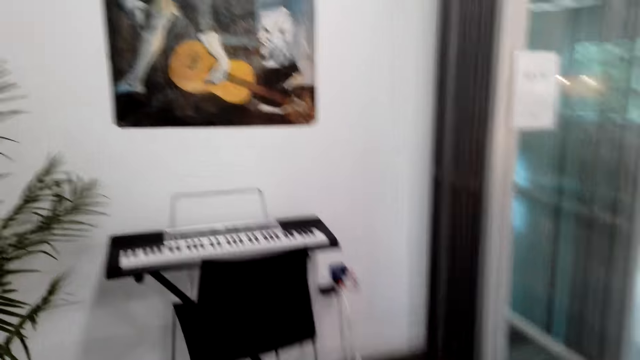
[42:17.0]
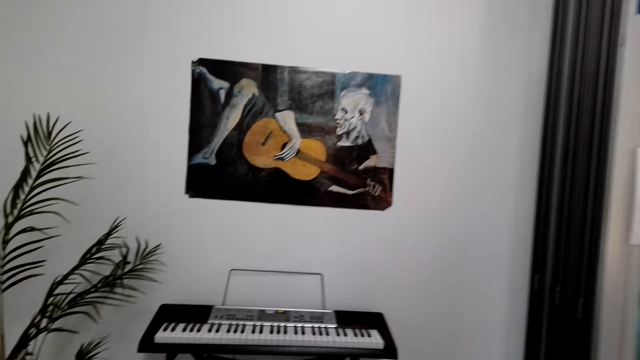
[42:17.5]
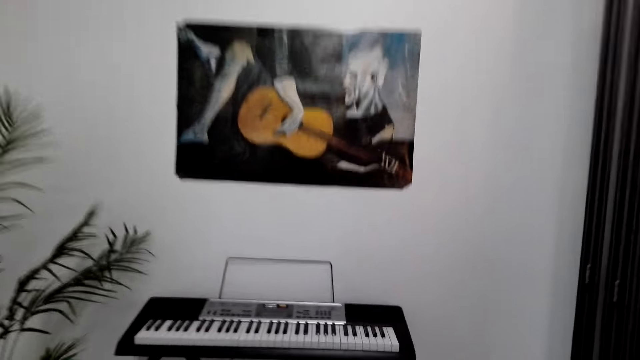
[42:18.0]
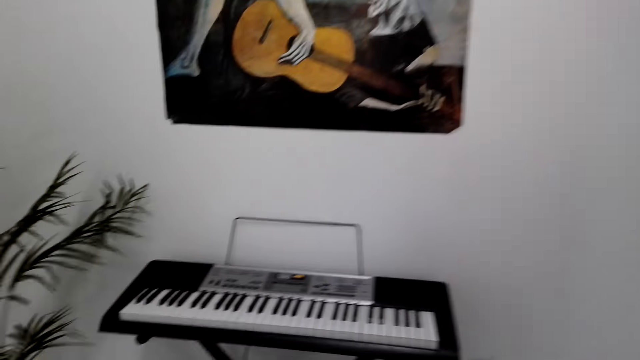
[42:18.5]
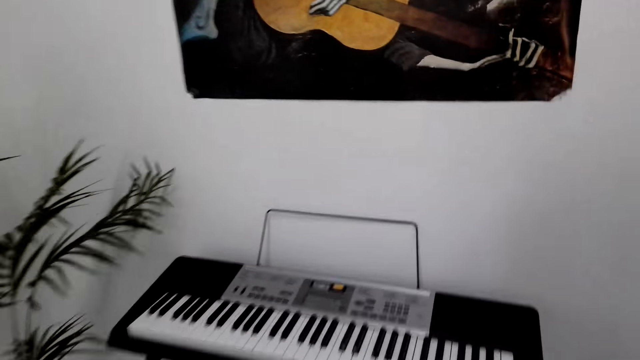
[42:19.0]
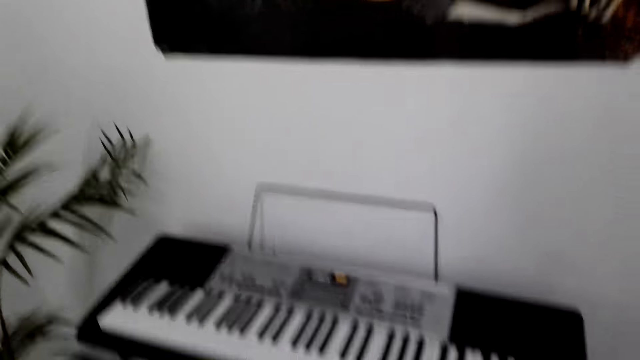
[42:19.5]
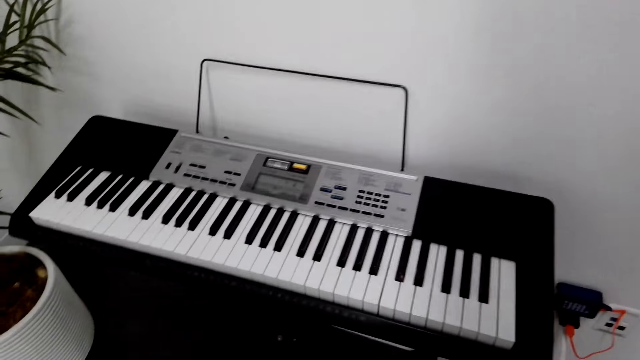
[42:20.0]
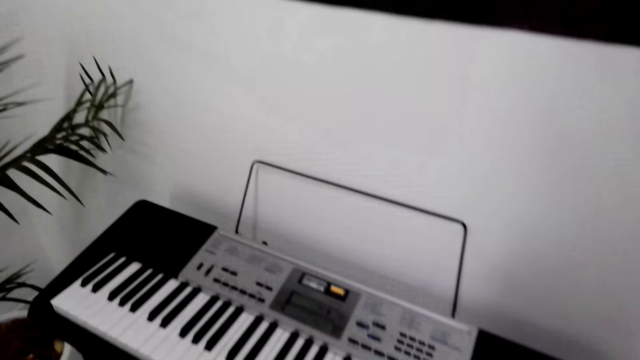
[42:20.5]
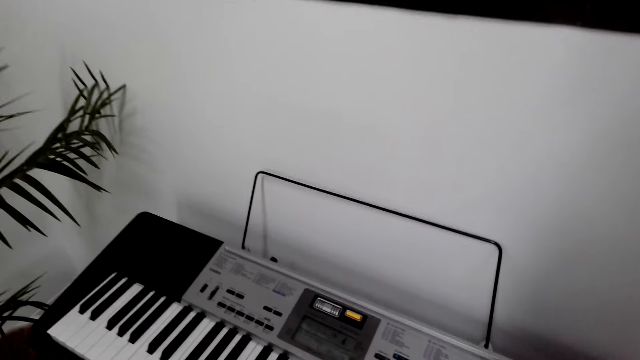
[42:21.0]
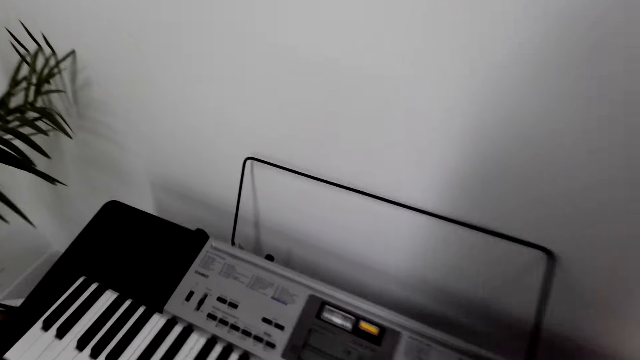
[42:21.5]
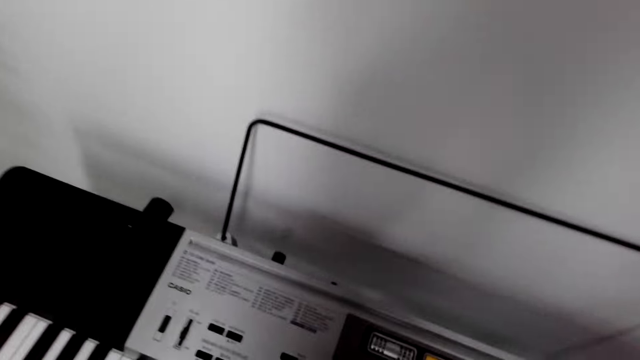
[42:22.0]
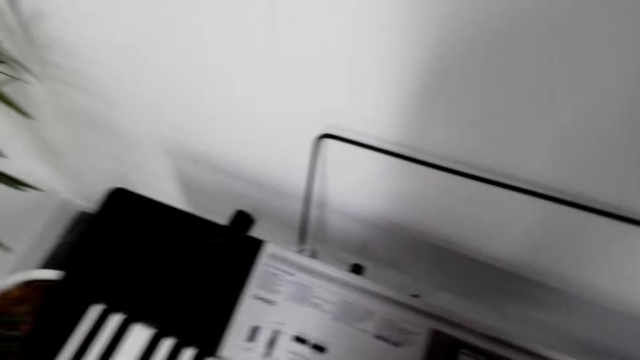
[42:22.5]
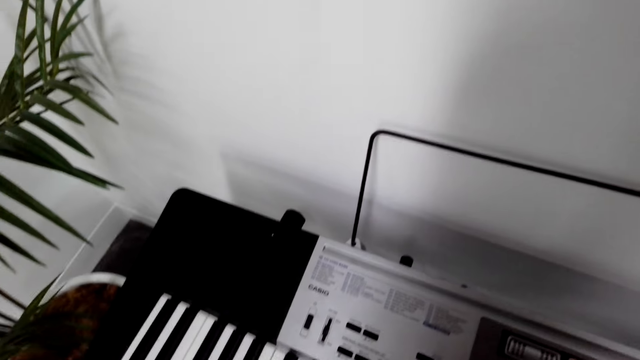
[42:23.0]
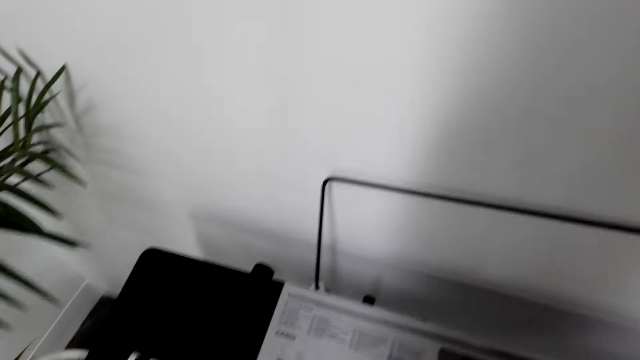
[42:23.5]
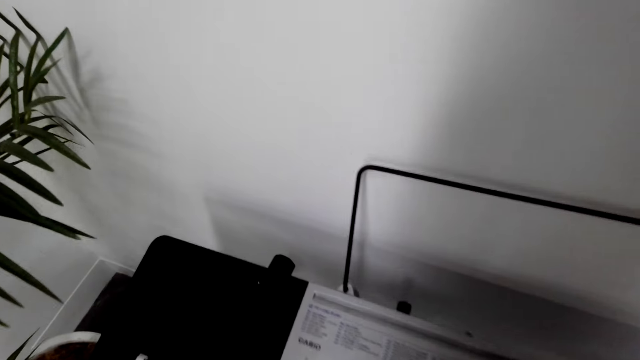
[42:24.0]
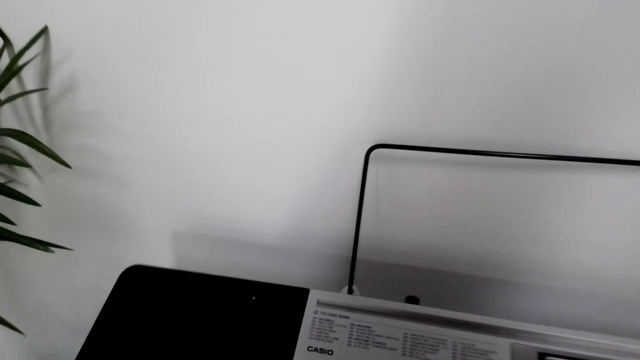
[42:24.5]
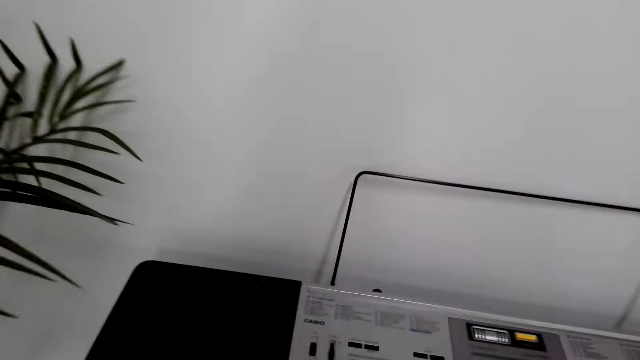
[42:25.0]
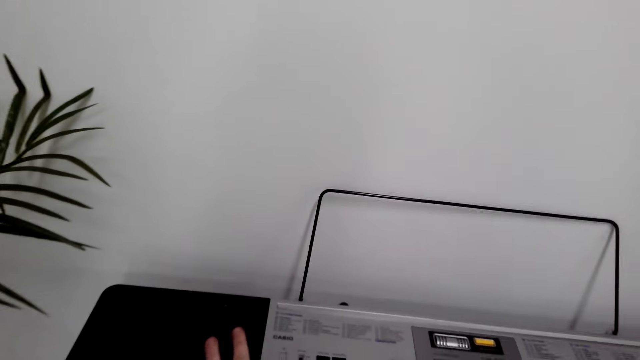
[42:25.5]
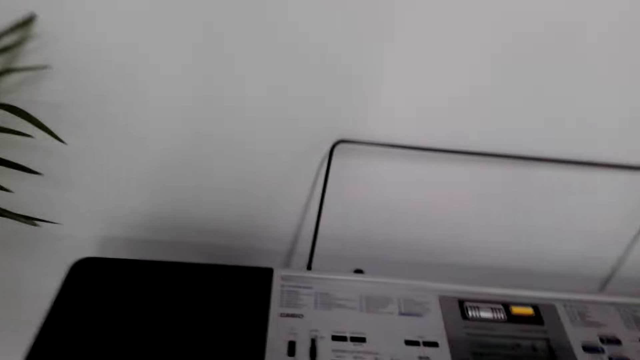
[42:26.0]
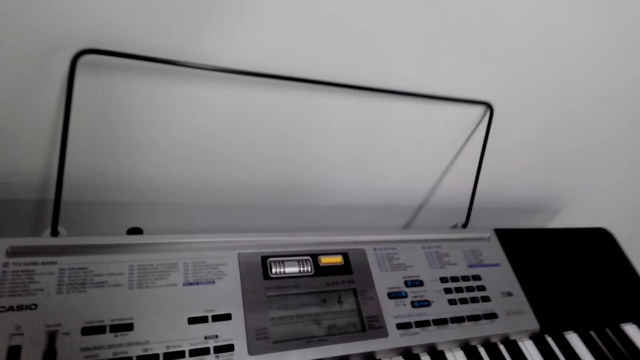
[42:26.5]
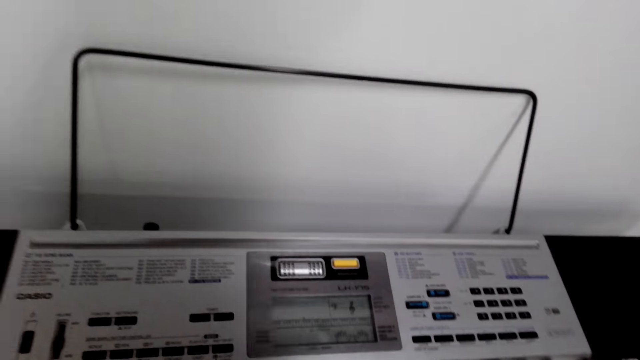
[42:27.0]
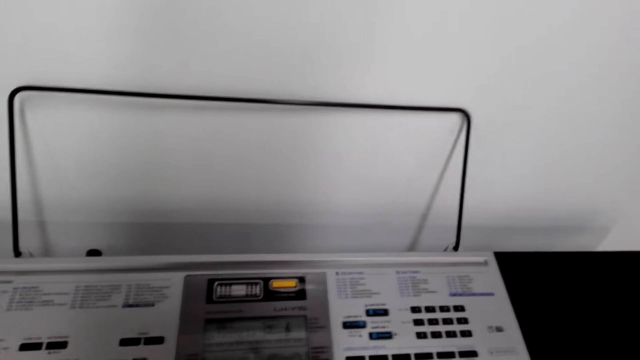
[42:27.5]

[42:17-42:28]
The camera wearer walks towards the piano. They look at the piano. They sit down on the chair.

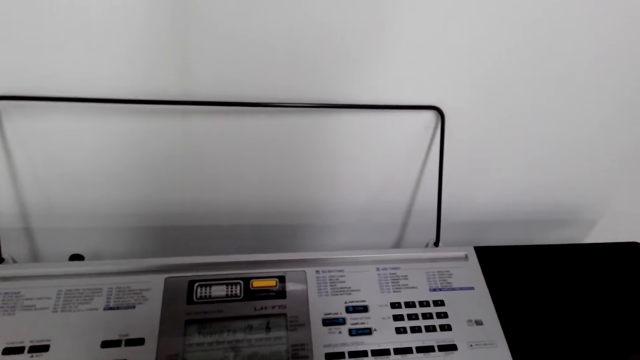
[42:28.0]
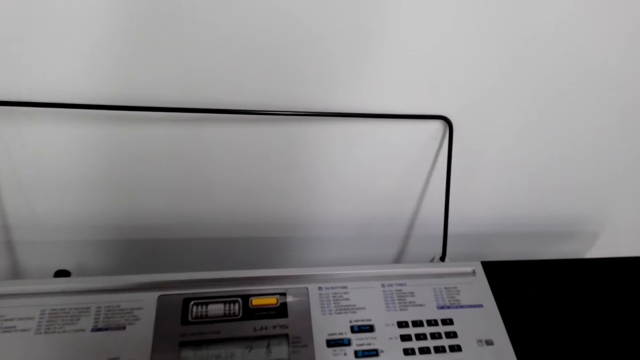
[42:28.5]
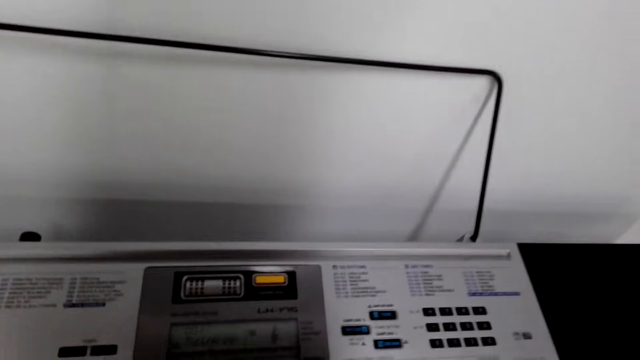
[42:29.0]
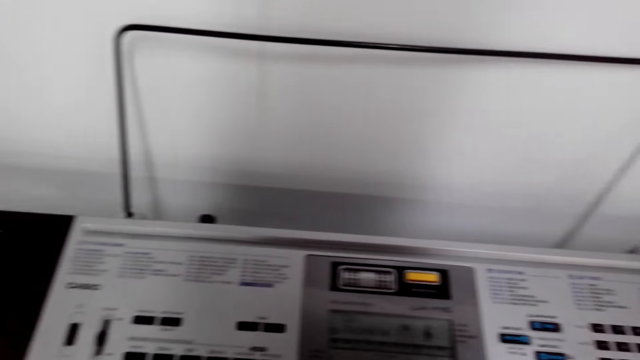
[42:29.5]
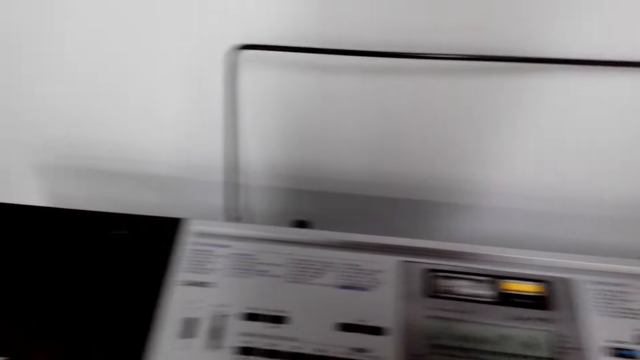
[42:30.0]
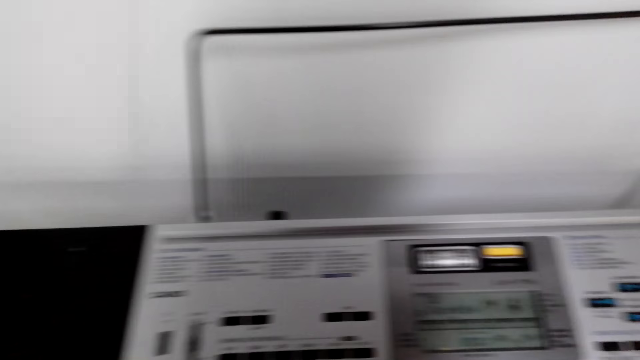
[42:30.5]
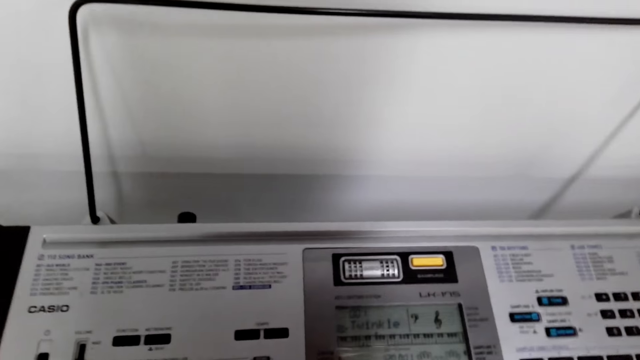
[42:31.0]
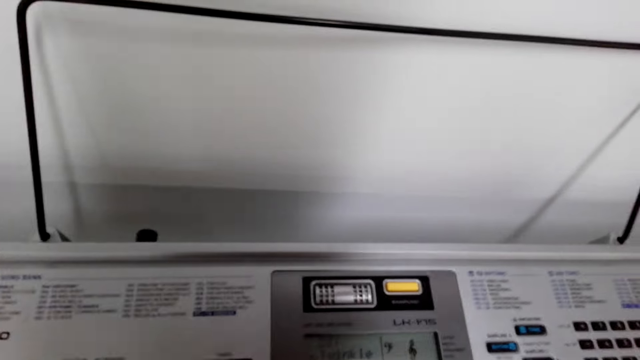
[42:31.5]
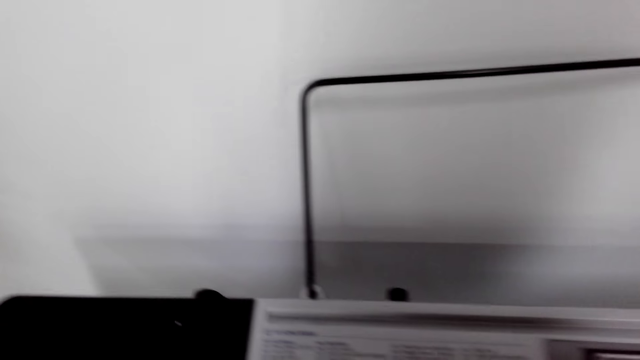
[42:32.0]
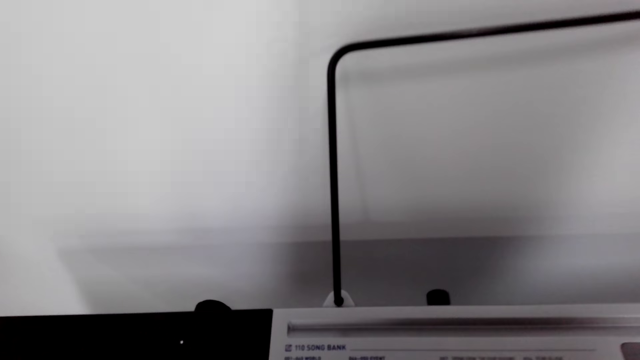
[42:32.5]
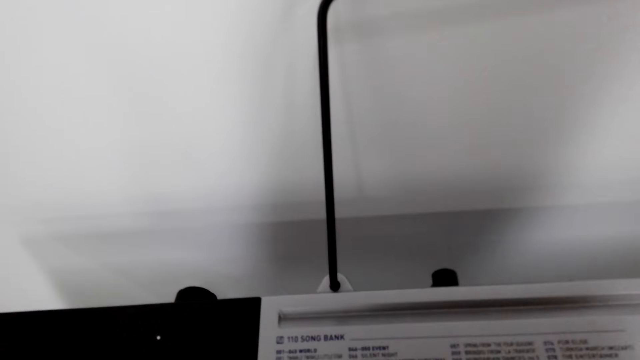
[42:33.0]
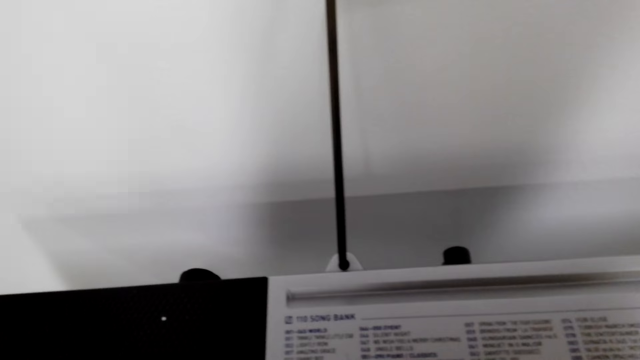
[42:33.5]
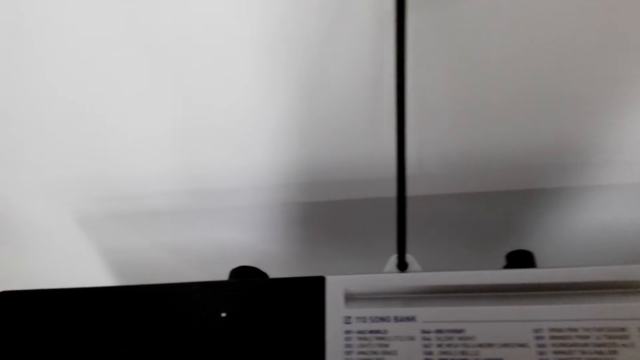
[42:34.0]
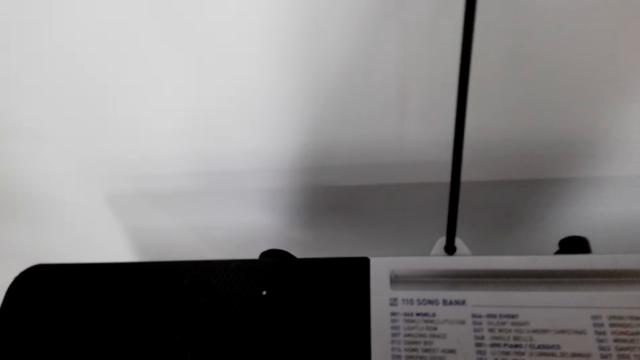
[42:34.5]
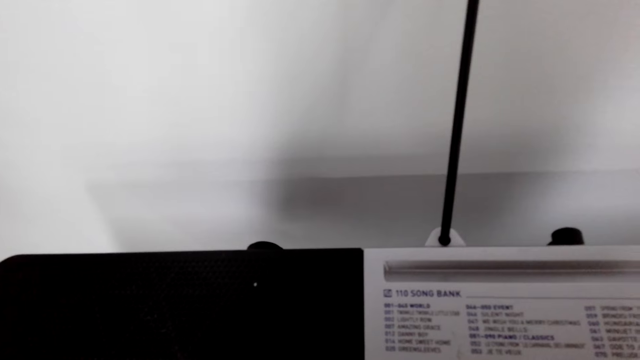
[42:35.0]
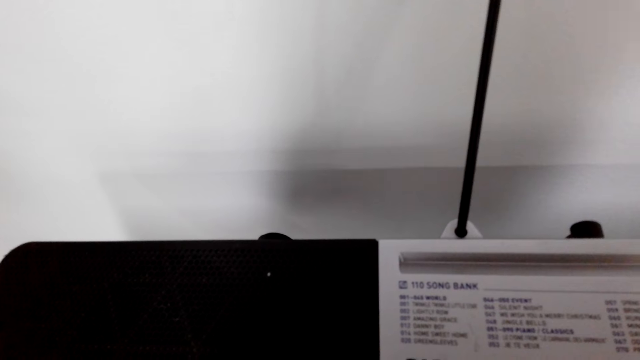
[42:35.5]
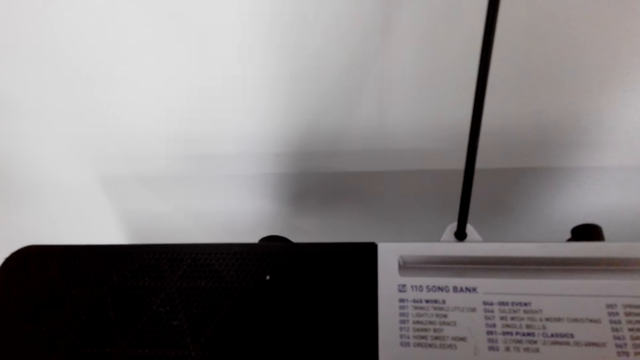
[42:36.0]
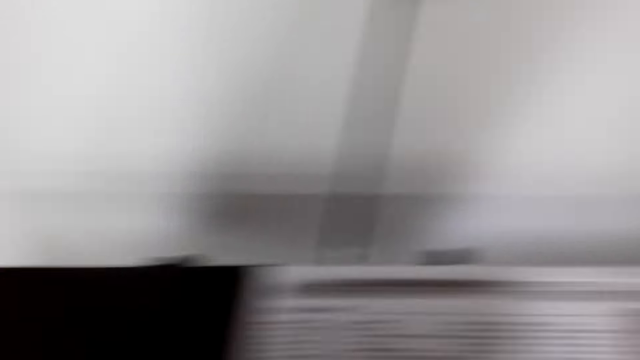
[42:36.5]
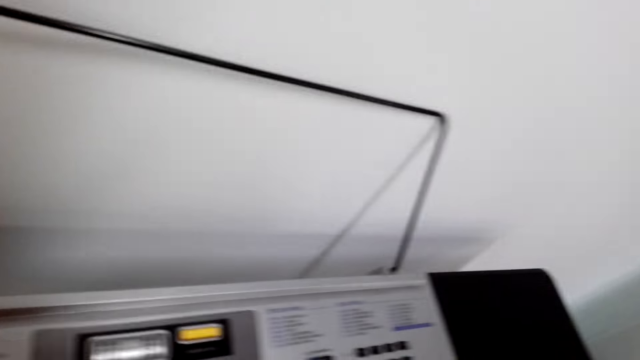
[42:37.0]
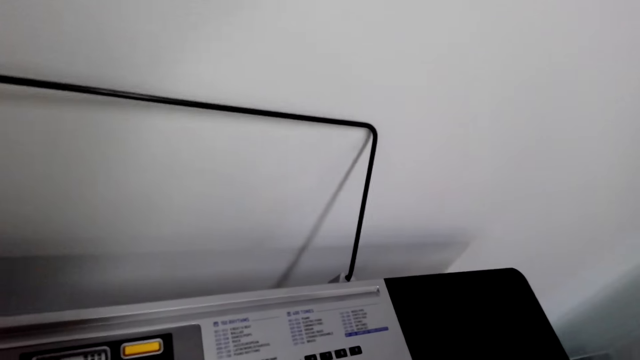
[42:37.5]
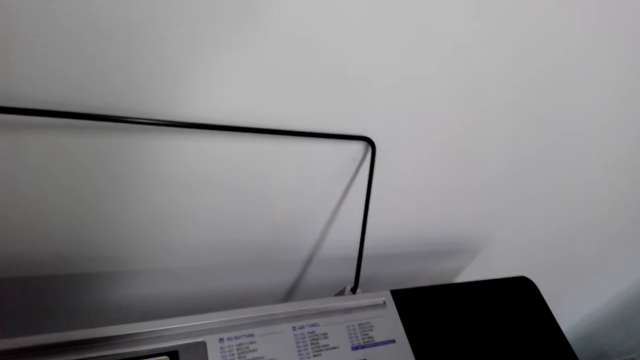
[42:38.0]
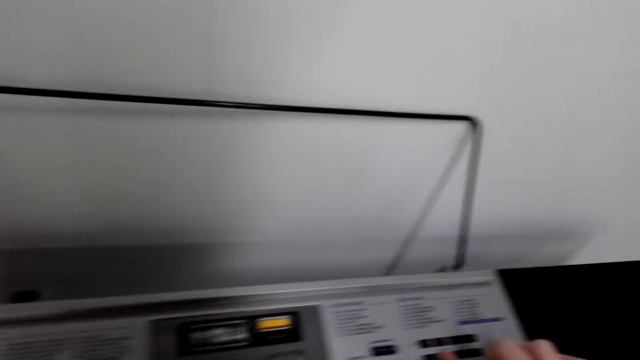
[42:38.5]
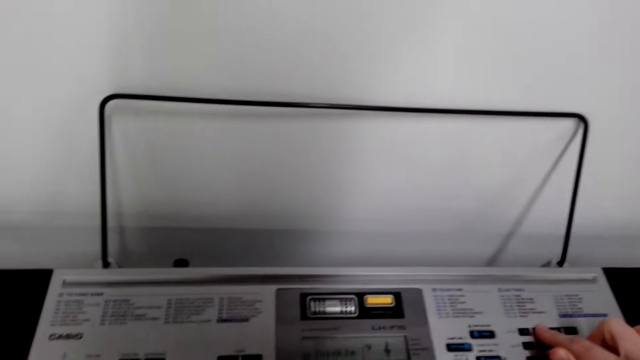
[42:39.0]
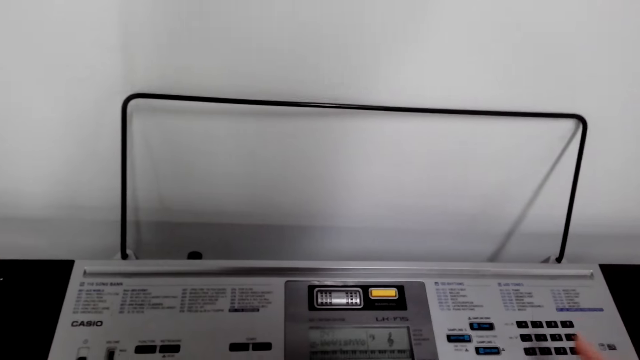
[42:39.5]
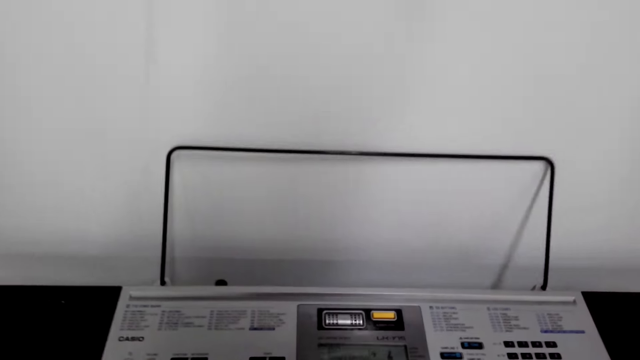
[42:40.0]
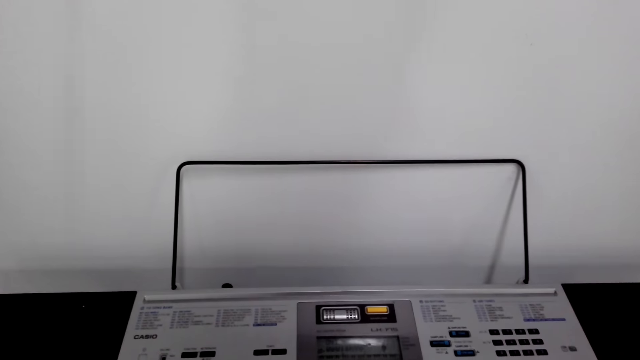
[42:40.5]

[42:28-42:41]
The camera wearer plays the piano. They look at the piano. They stop playing the piano for a while.
